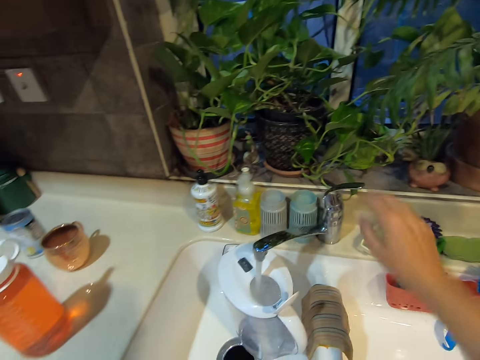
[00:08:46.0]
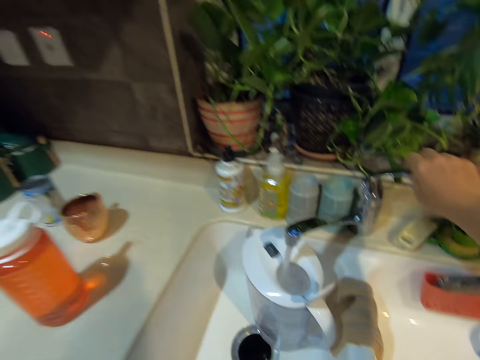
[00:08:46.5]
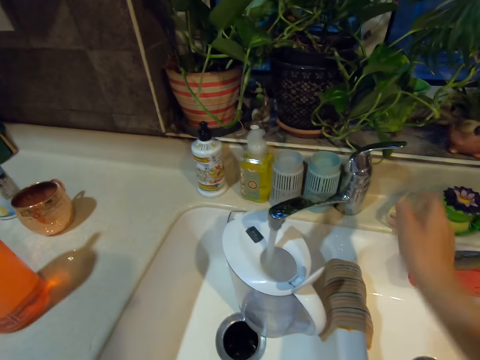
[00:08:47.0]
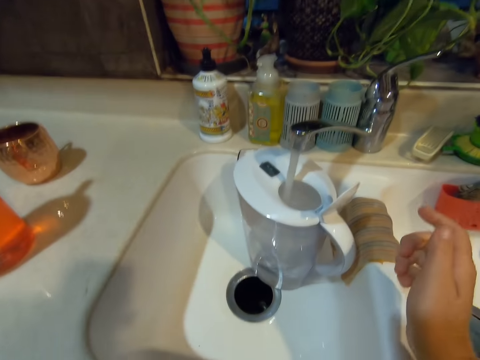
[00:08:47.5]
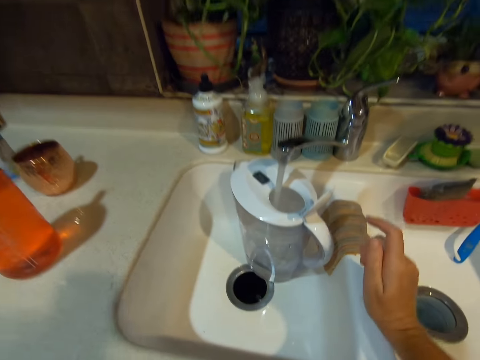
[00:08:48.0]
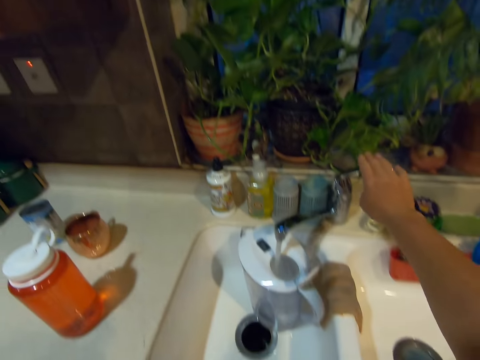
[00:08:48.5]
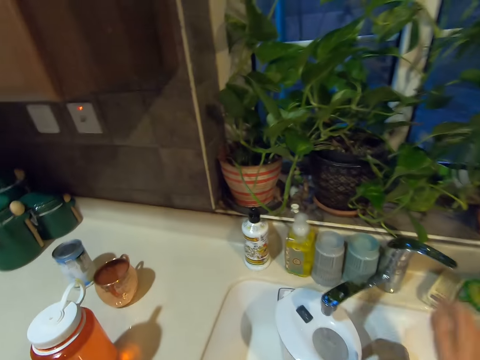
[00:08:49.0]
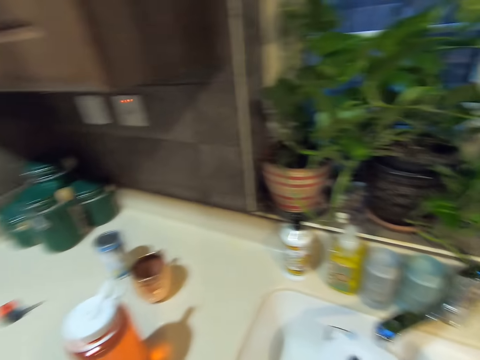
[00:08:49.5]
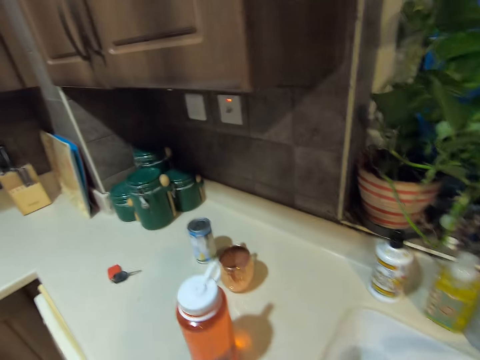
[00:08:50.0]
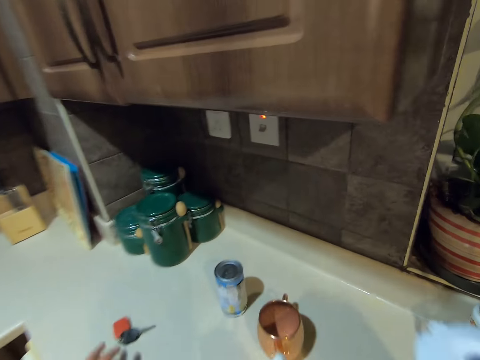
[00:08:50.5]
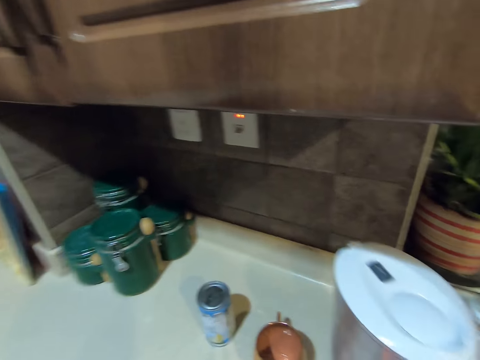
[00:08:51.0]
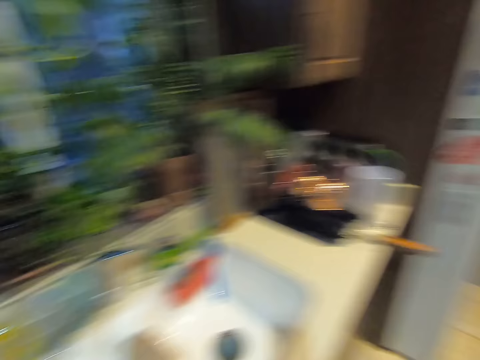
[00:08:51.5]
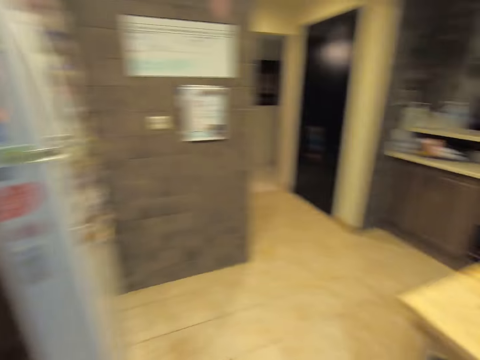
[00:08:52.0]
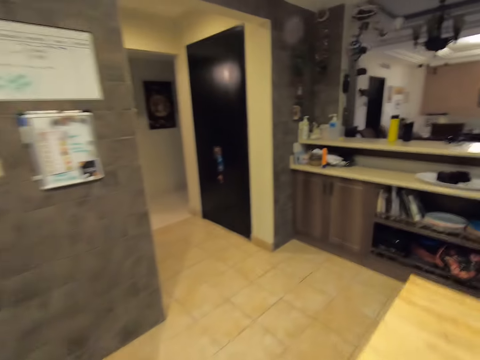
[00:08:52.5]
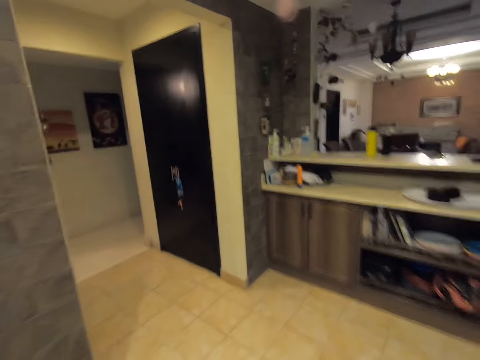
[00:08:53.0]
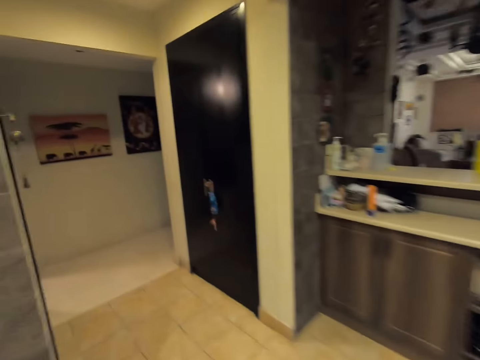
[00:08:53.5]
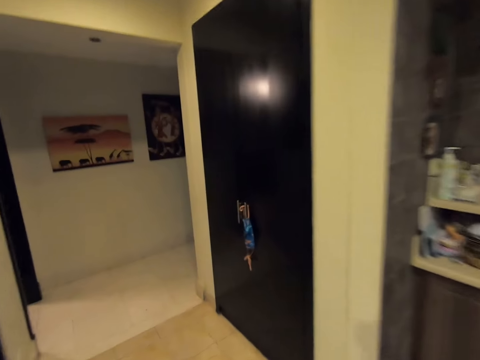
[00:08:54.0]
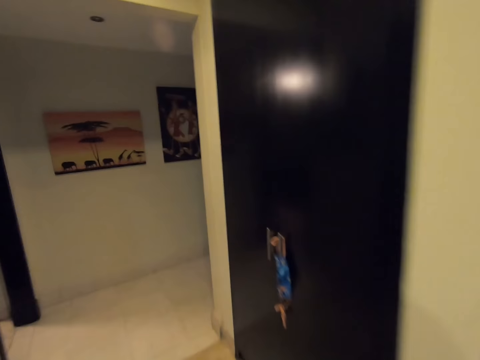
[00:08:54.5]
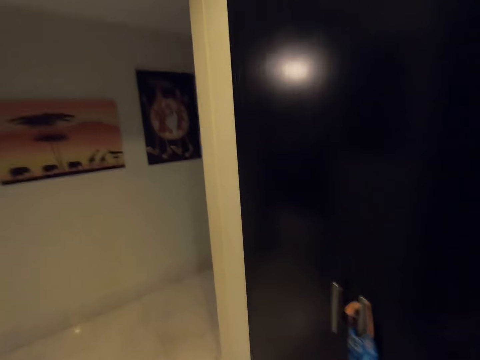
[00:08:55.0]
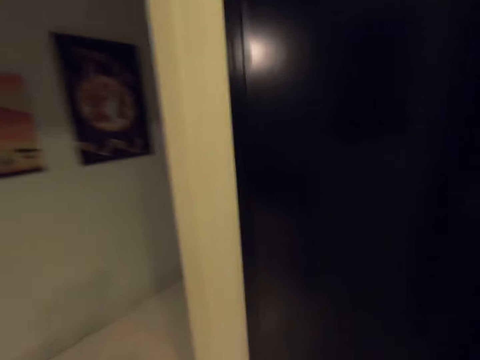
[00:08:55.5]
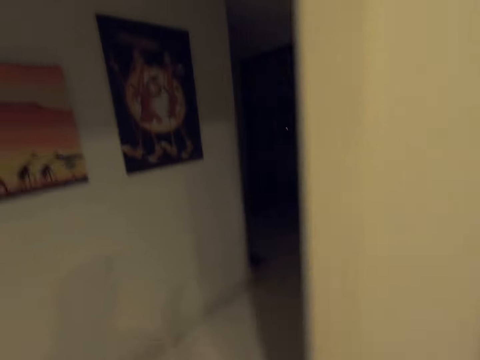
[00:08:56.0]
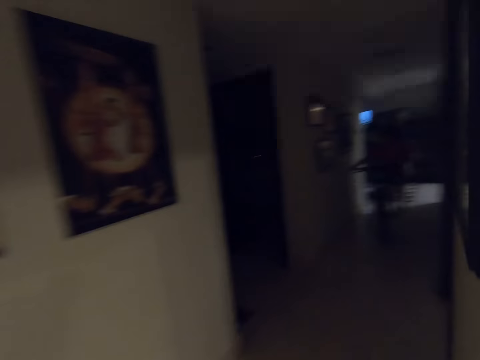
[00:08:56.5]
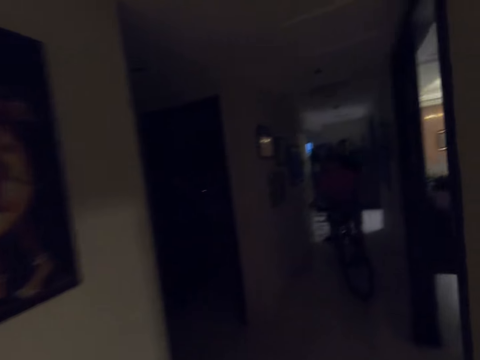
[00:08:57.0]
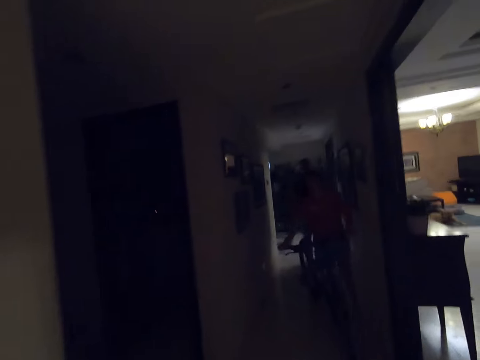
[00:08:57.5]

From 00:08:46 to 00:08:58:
The camera wearer closes the water tap. They put the kettle on the table. They walk around the house.

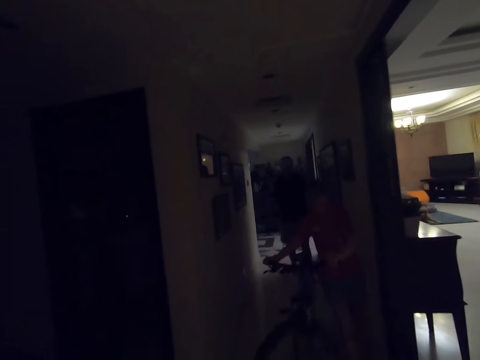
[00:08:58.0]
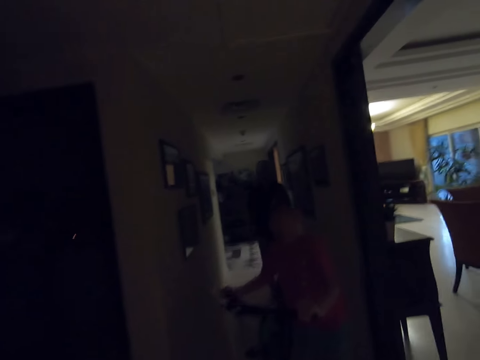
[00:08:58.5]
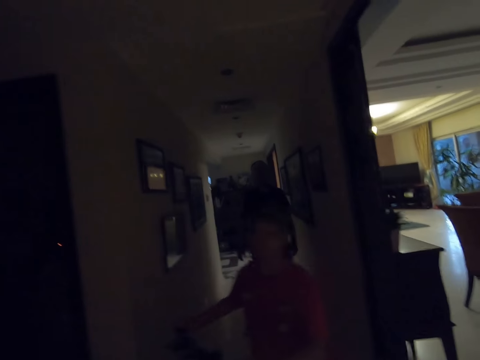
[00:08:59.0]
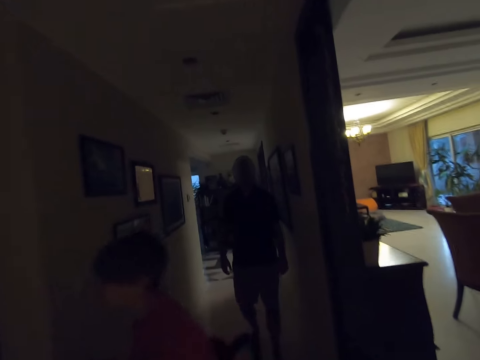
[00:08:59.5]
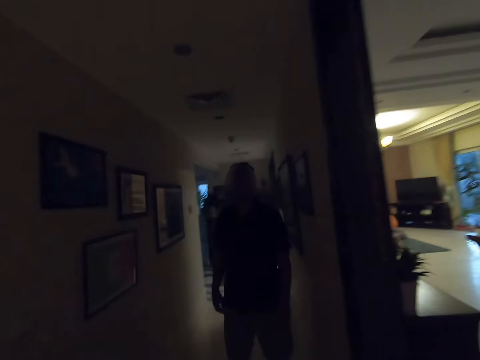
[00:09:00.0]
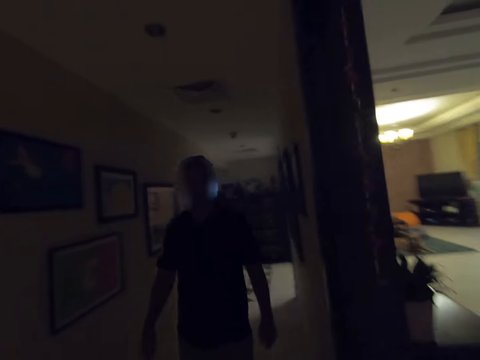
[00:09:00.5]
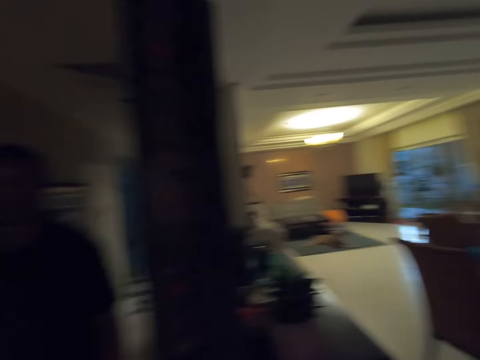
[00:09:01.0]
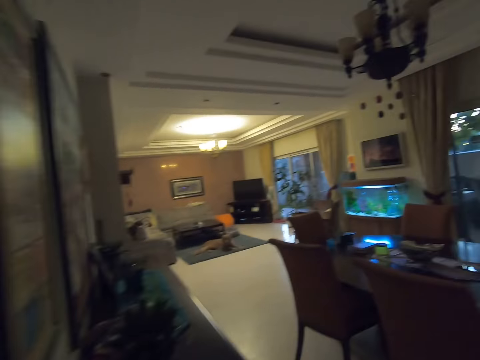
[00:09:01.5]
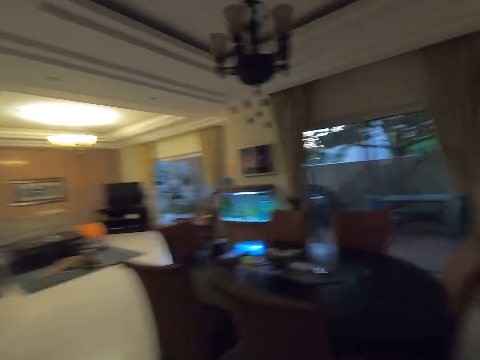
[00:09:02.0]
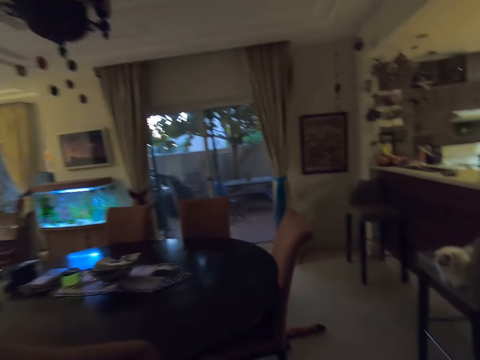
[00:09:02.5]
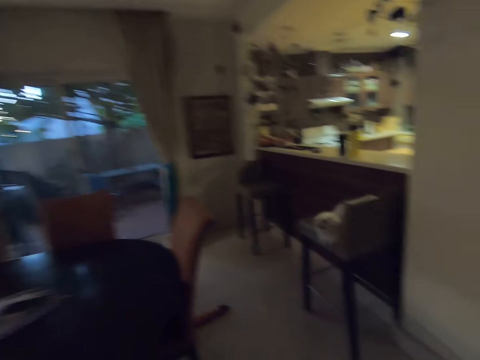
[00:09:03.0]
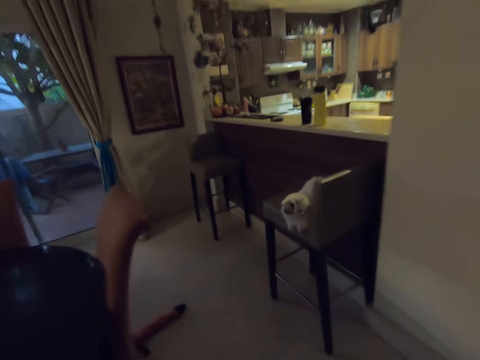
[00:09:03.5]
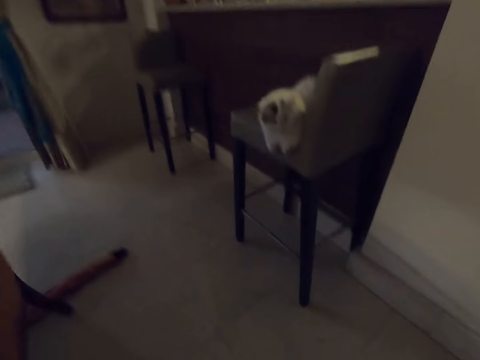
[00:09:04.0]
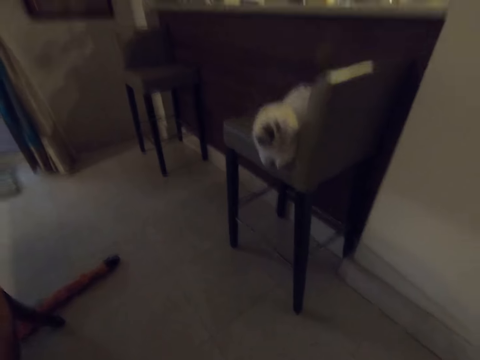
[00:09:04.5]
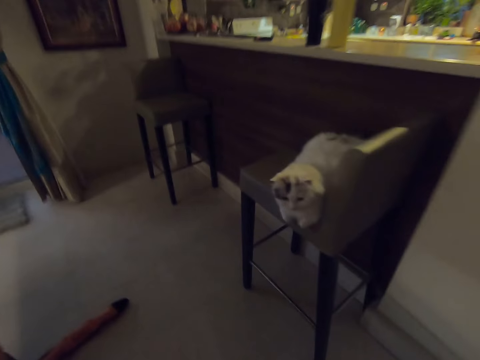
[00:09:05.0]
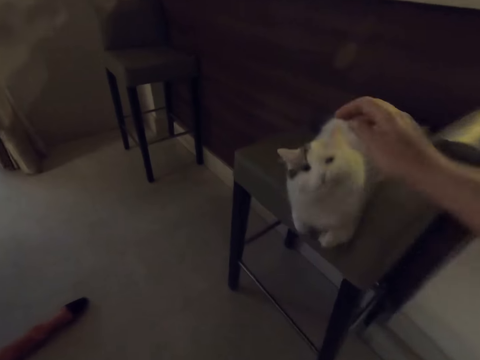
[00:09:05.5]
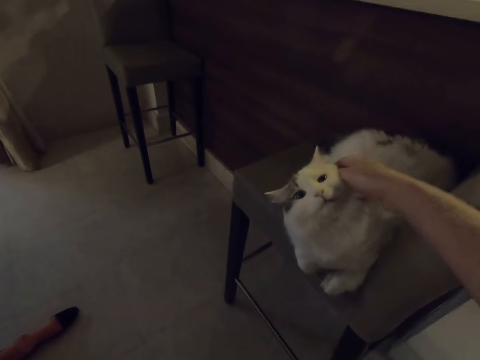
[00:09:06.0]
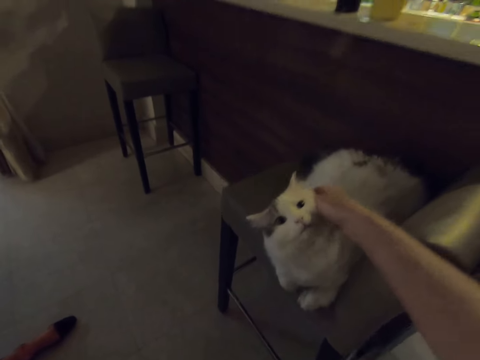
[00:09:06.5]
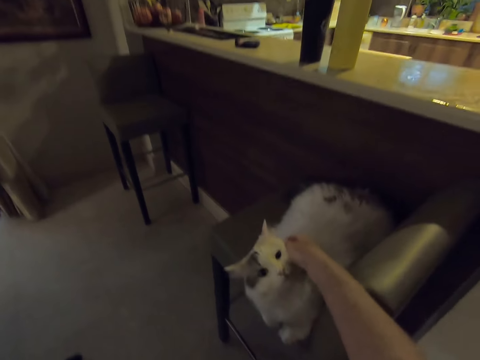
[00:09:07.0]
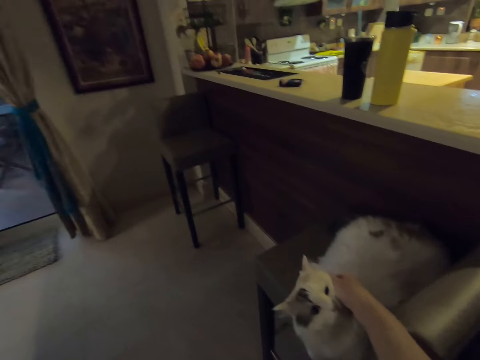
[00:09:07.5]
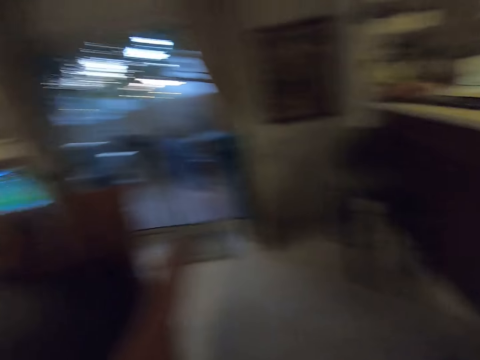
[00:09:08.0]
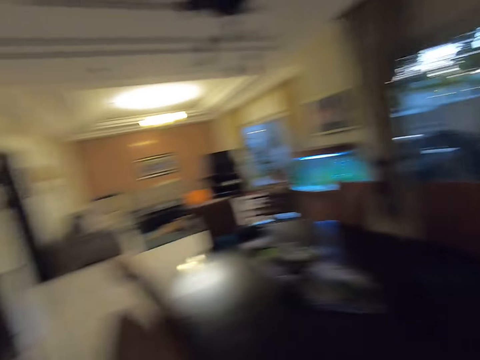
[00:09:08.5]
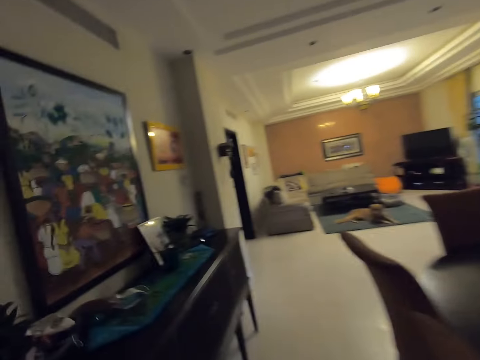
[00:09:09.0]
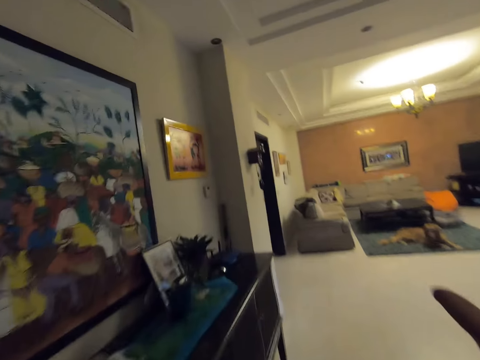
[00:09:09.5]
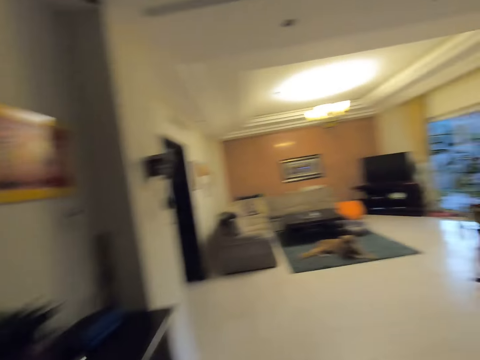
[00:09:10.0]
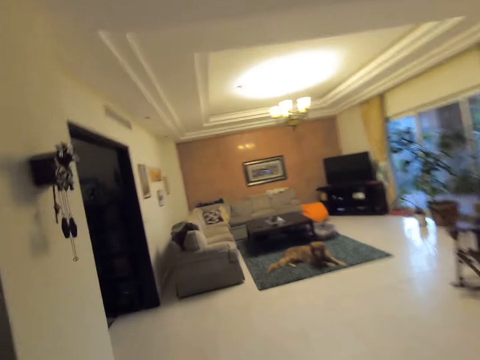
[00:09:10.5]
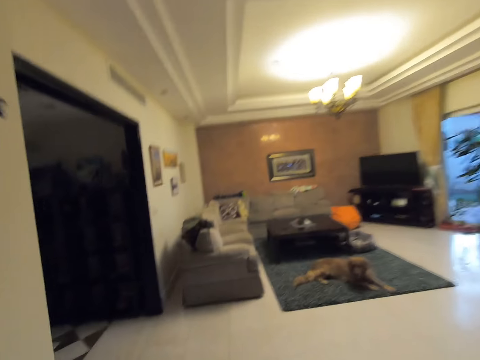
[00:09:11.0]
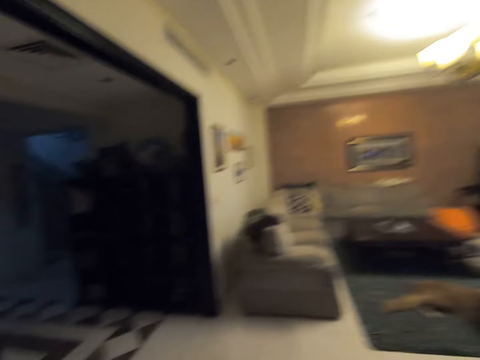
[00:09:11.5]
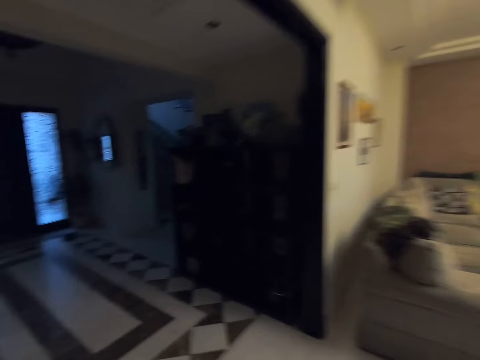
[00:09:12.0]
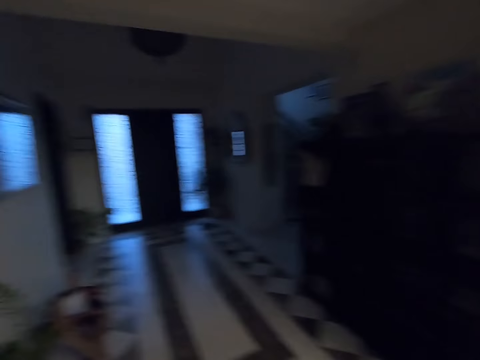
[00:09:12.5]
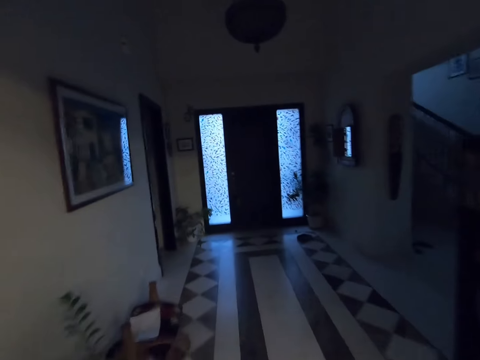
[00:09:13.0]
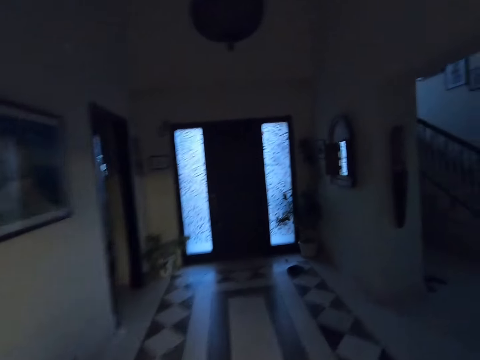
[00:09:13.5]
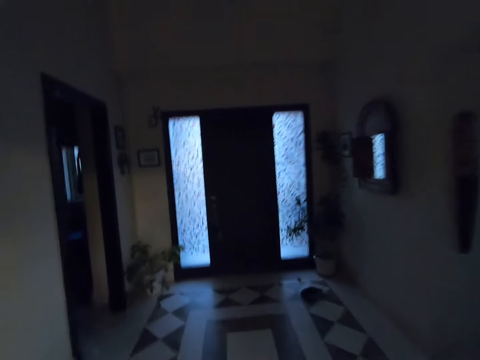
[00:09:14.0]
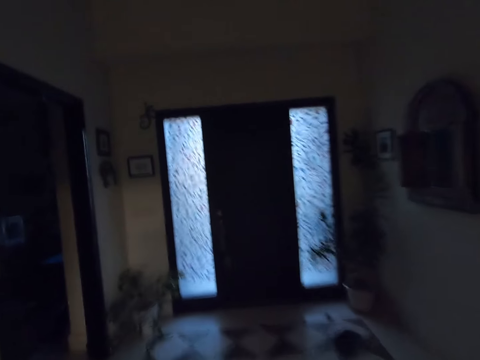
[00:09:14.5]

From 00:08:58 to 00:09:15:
The camera wearer looks at a man. A man rides the bicycle. Another man walks around the room. The camera wearer walks around the house. They play with the cat. They scrub the cat. They walk around the house.
